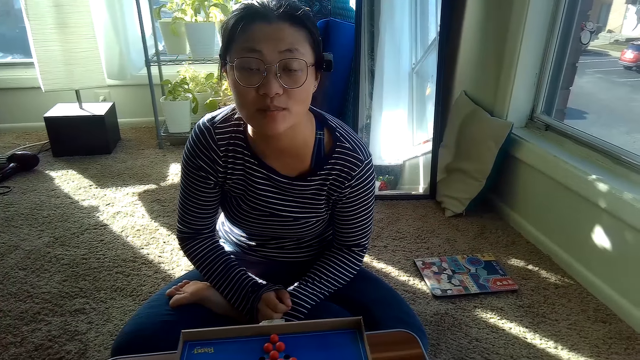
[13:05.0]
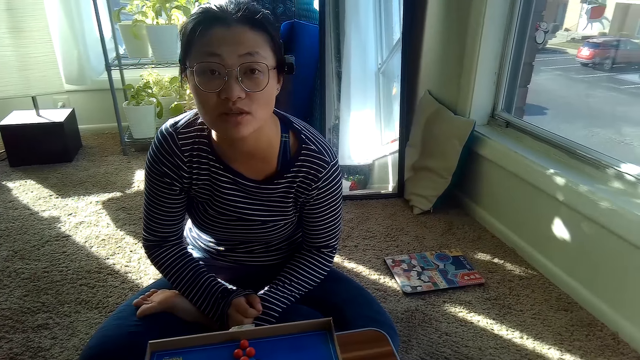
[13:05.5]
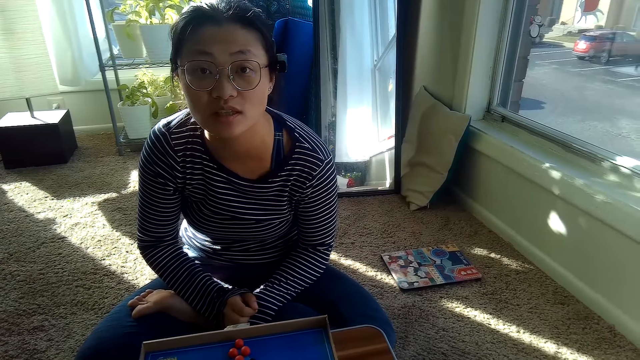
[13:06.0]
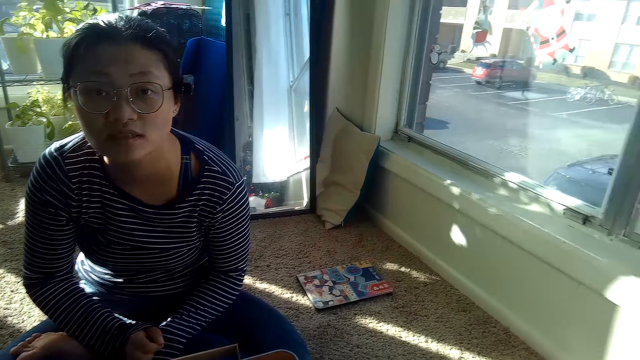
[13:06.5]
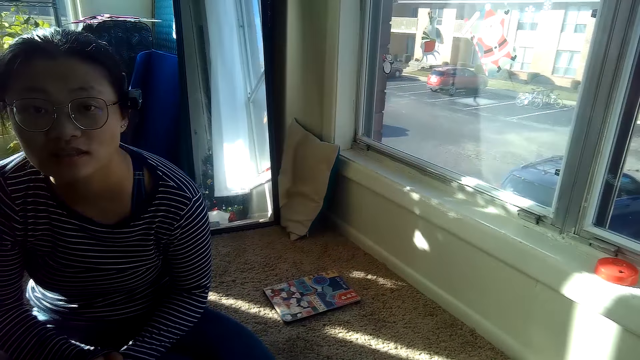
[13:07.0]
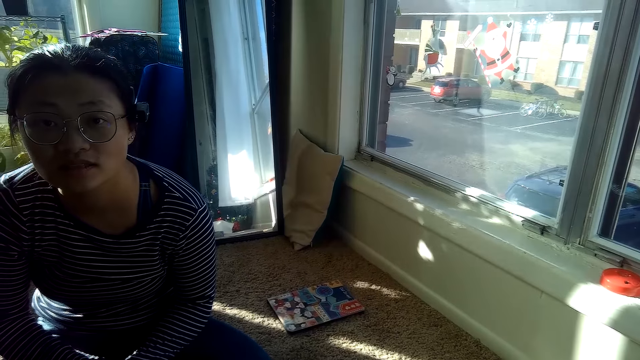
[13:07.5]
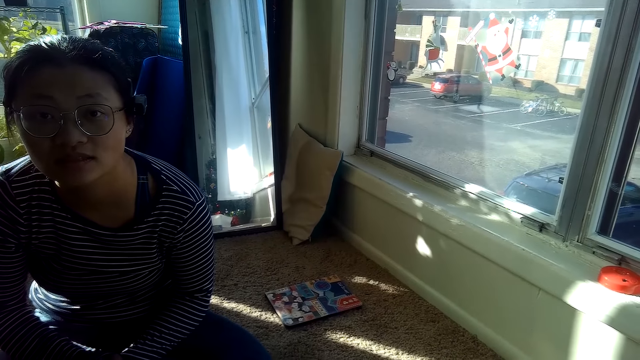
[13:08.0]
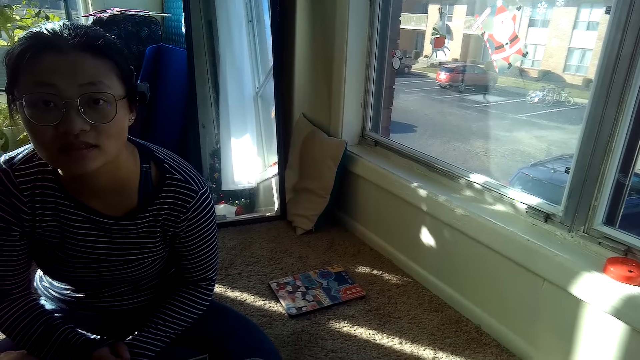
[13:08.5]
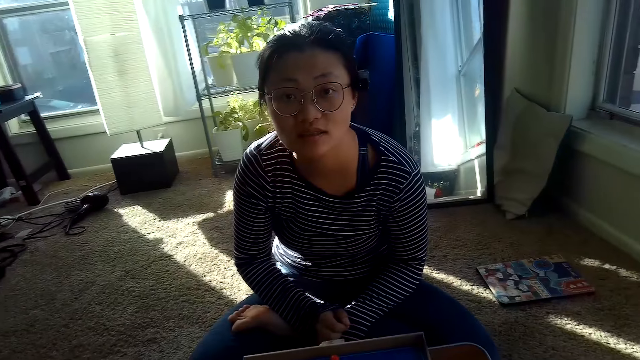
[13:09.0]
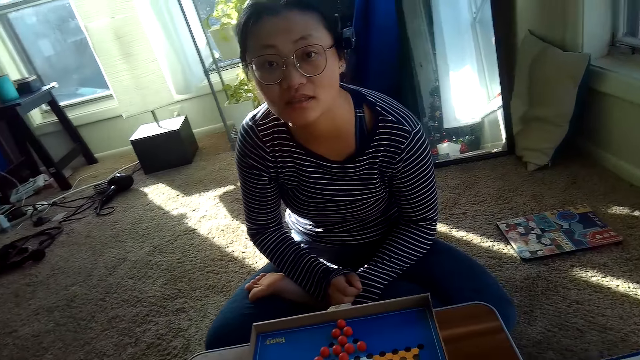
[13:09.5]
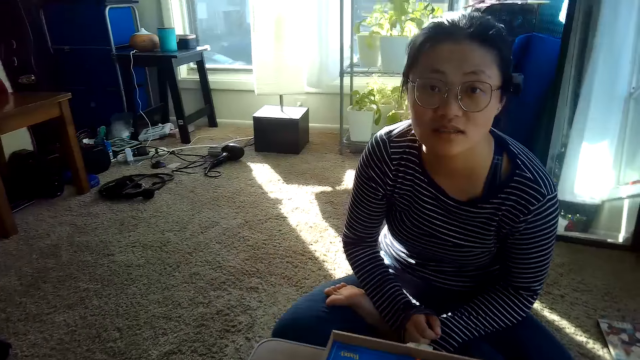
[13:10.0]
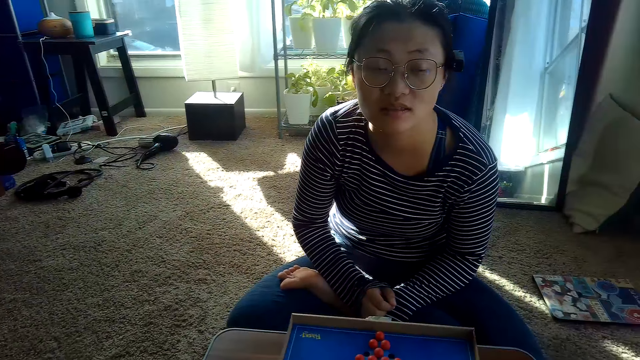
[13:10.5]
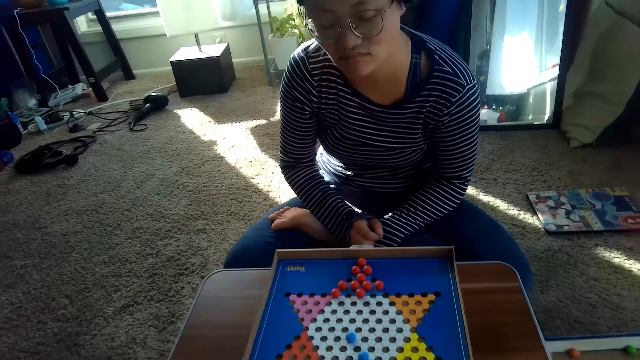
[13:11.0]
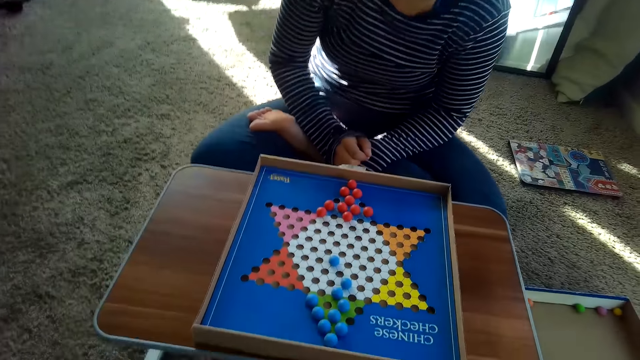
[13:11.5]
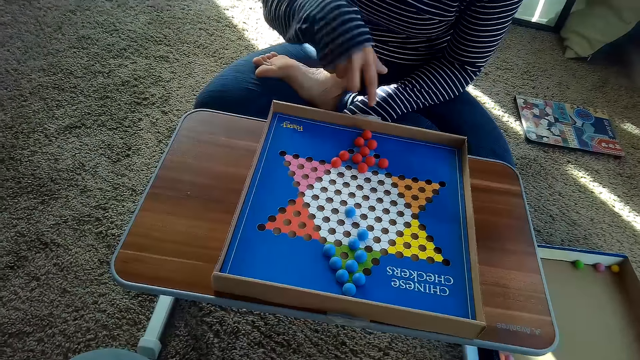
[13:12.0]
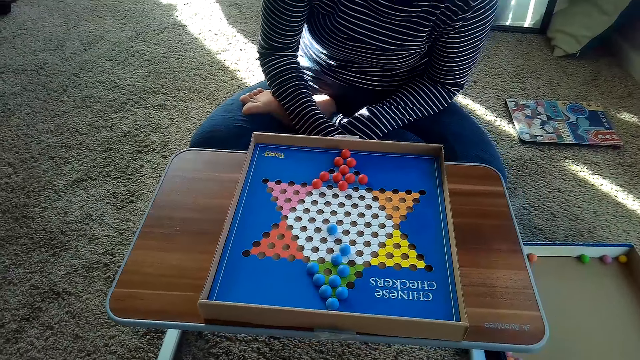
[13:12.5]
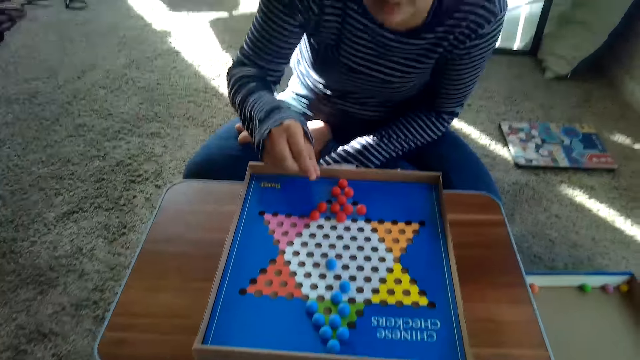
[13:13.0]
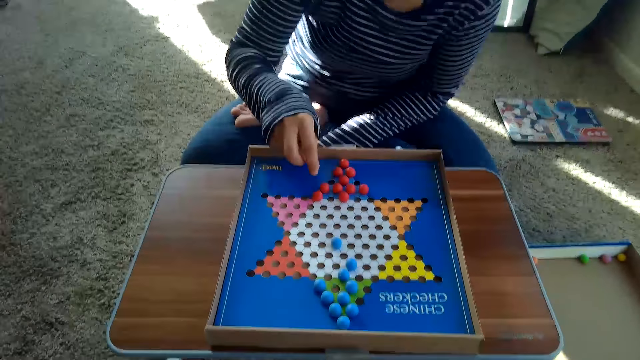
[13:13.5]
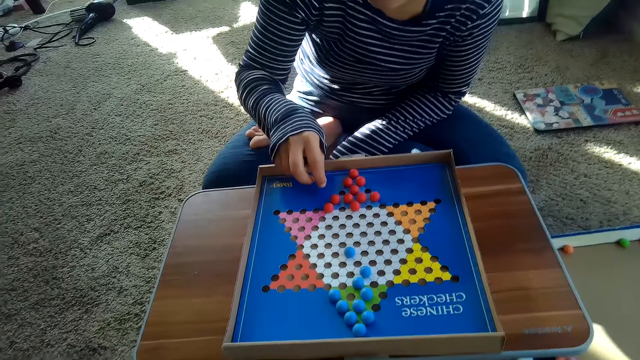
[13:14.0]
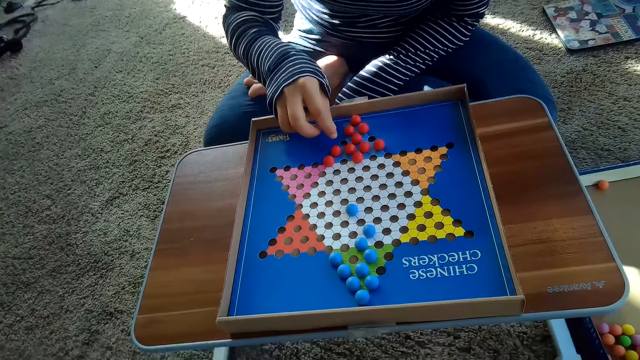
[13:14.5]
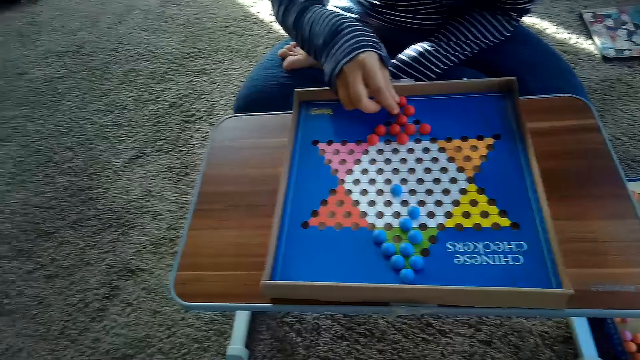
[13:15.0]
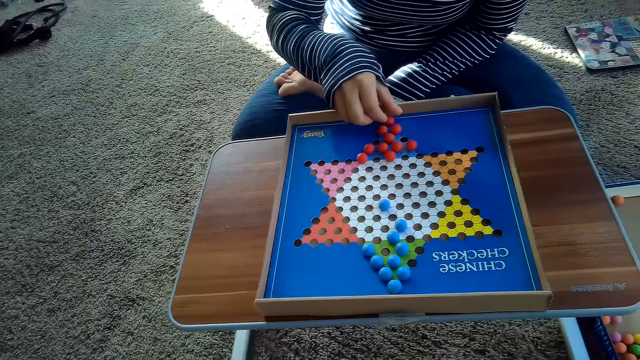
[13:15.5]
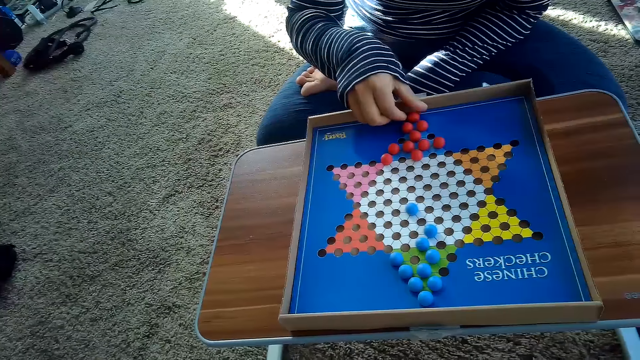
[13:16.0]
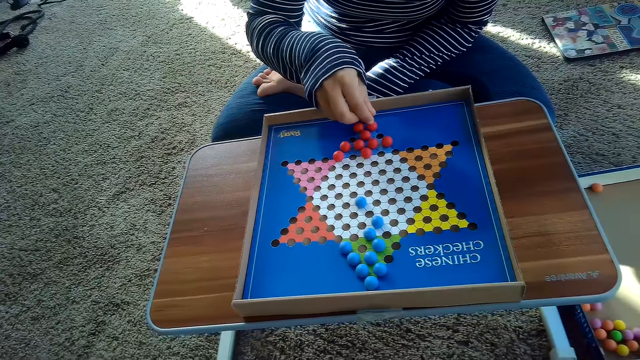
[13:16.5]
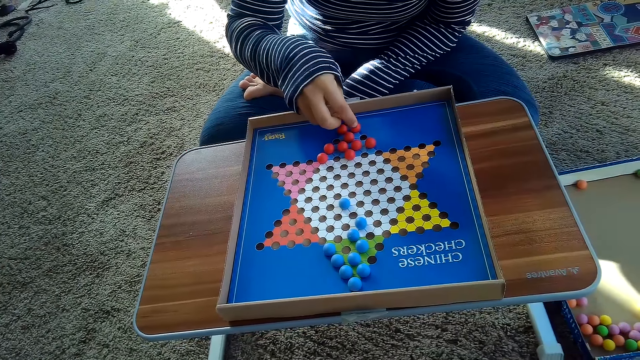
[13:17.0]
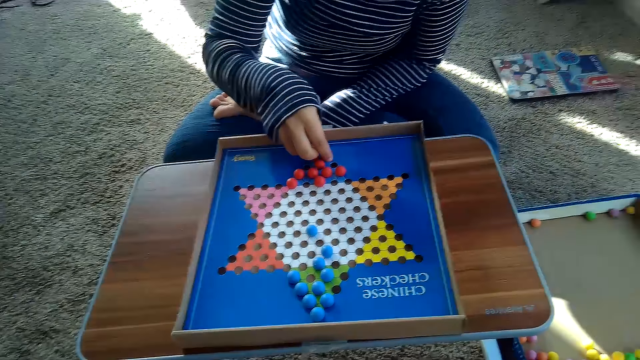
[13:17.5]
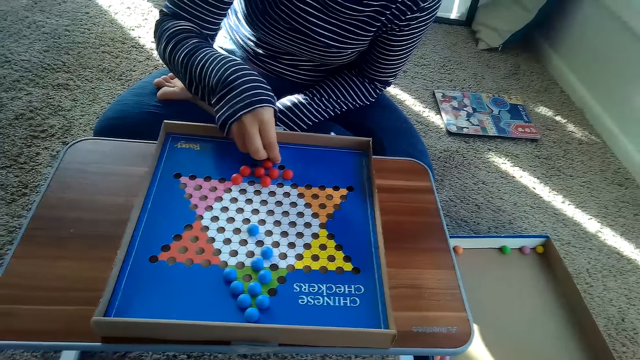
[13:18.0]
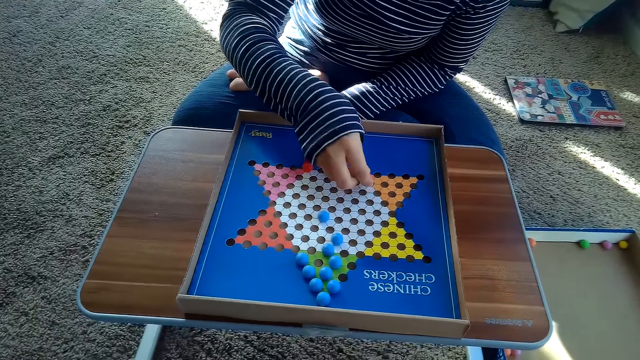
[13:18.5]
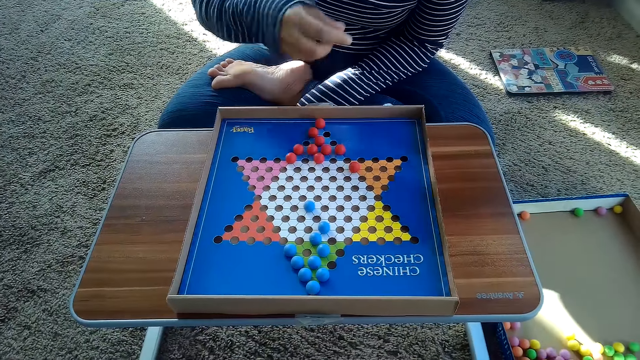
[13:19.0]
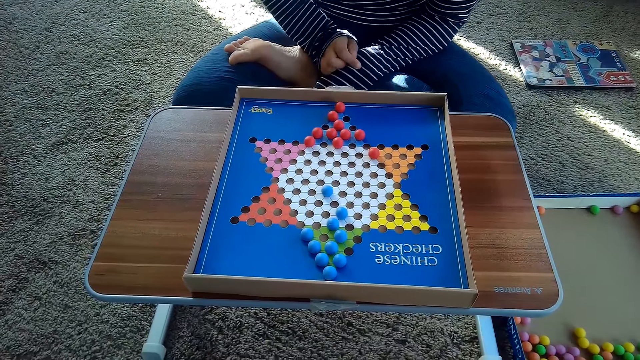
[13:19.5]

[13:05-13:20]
The camera wearer looks around. A woman picks a marble. The woman moves another red Chinese checkers ball on the Chinese checker board with her right hand.

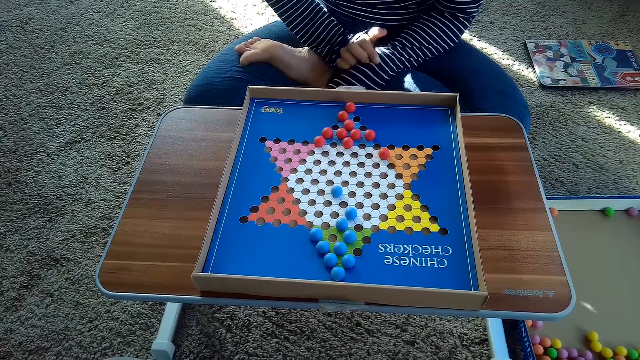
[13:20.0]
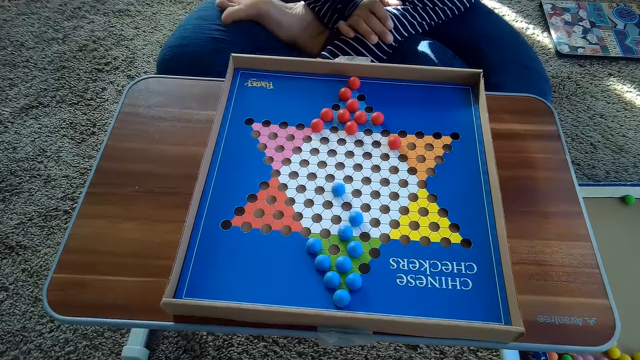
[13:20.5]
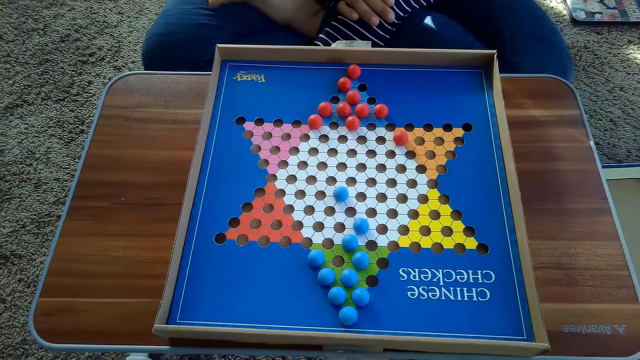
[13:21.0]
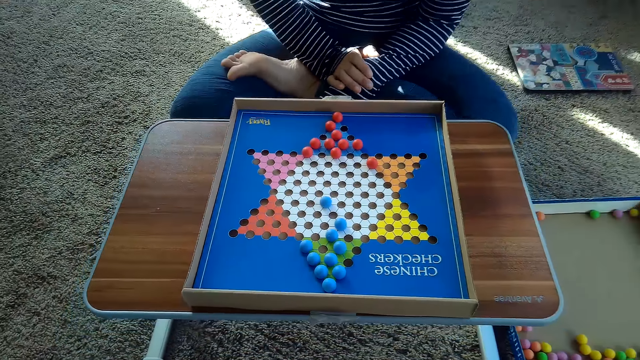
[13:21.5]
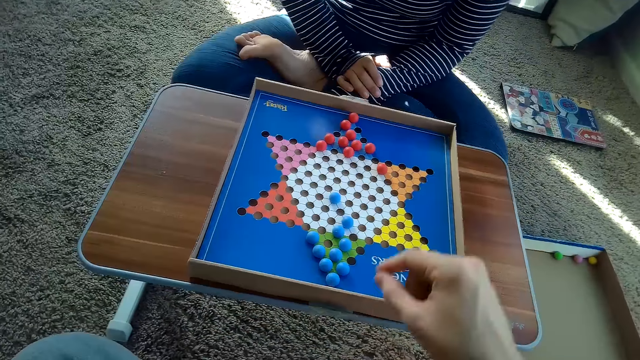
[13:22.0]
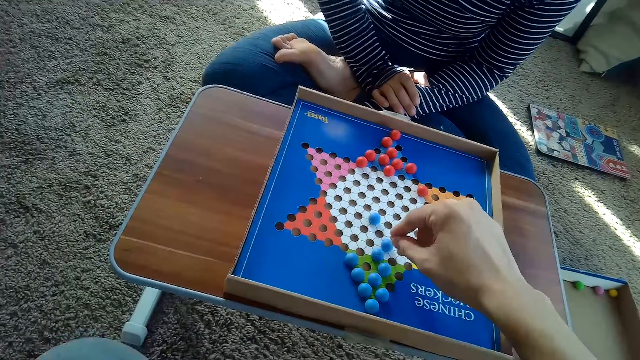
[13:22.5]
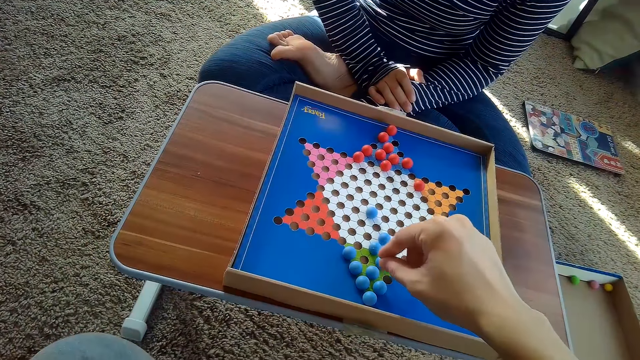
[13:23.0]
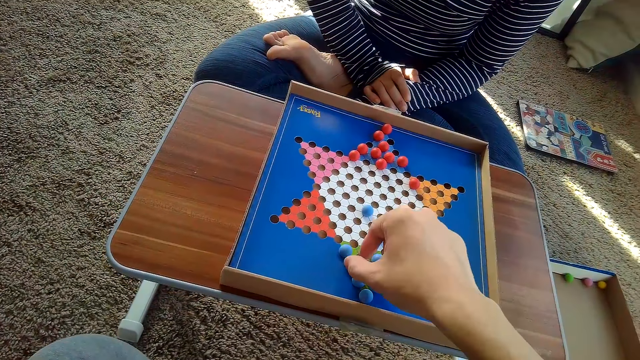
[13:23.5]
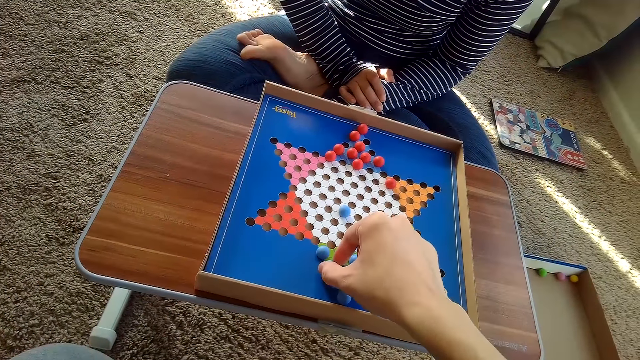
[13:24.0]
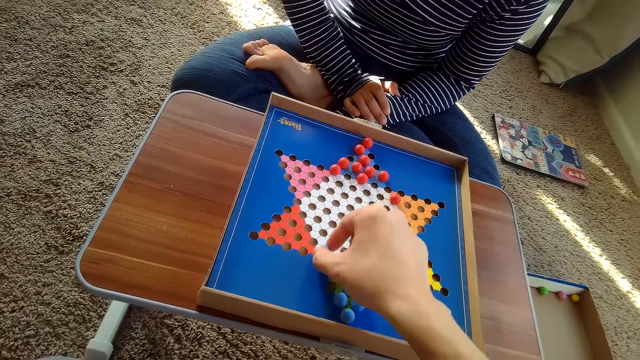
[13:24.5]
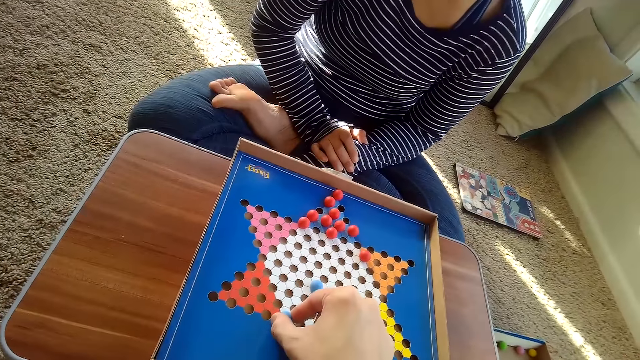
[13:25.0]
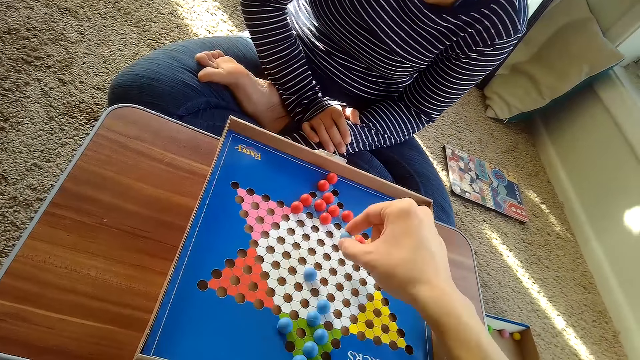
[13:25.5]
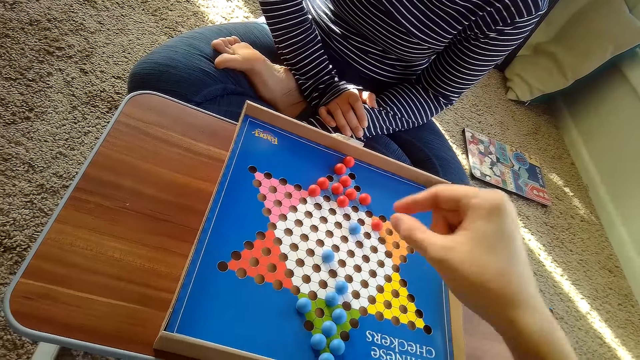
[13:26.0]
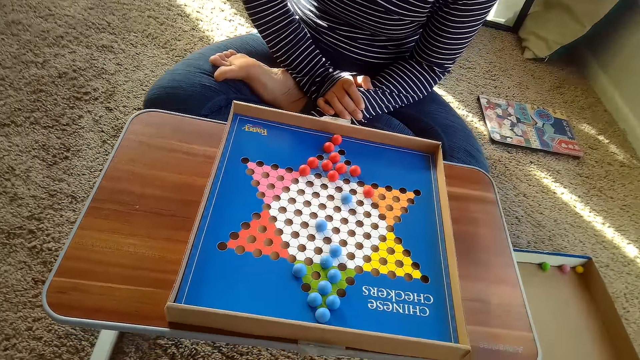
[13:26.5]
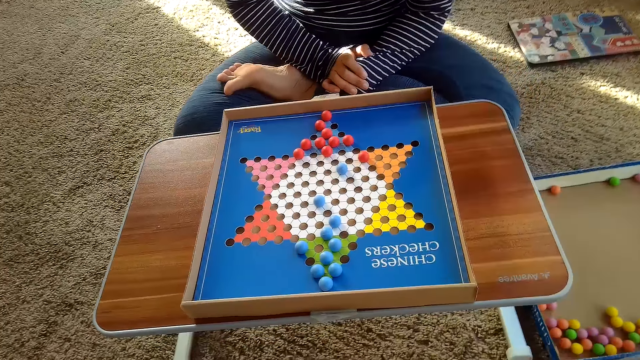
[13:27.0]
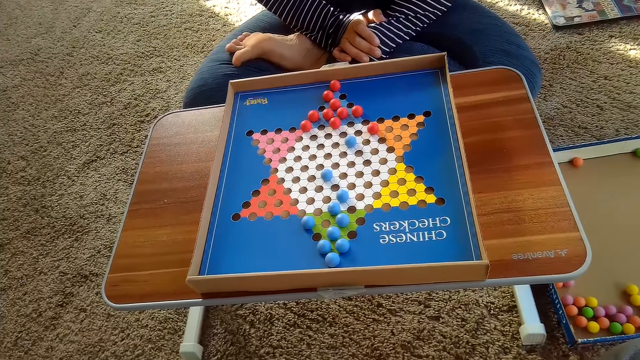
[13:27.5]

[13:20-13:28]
The camera wearer picks the marble. He moves another blue Chinese checkers ball on the Chinese checkers board with his right hand.
